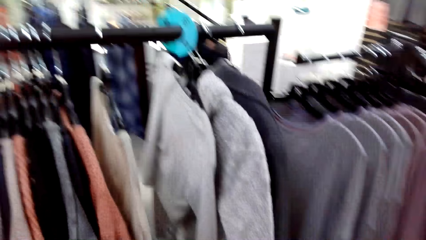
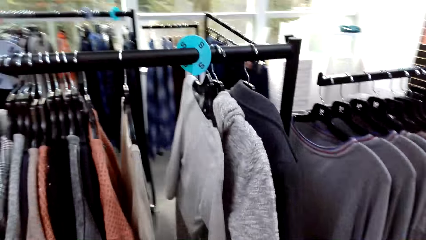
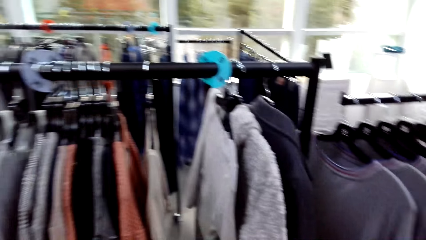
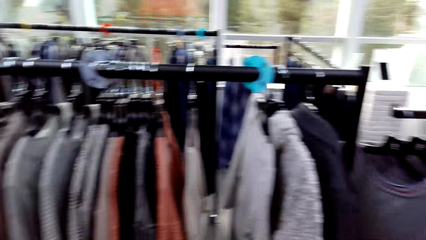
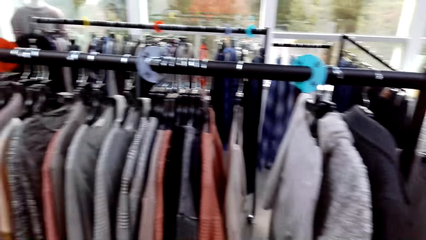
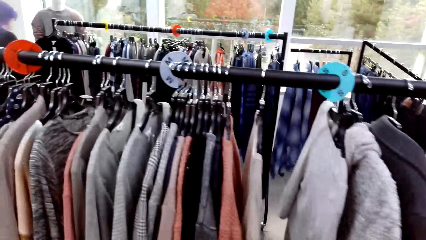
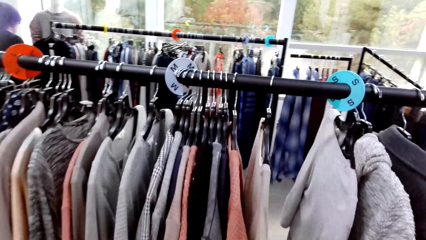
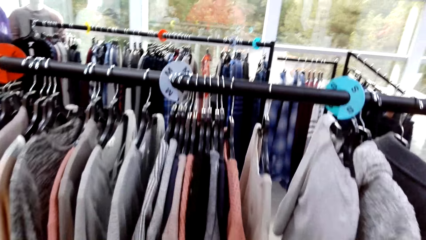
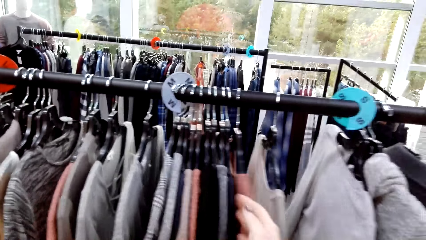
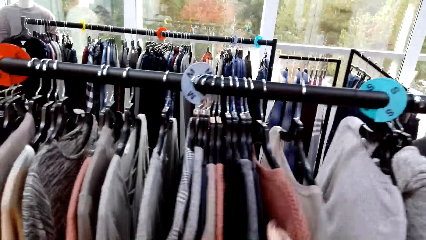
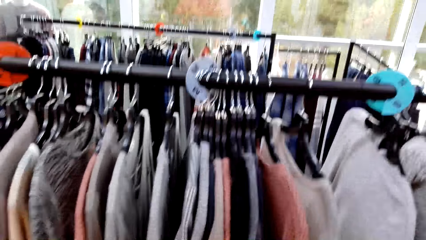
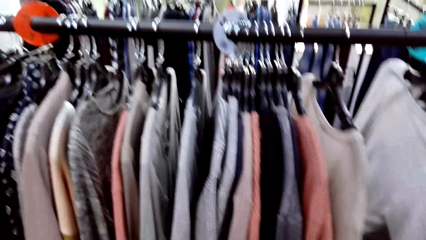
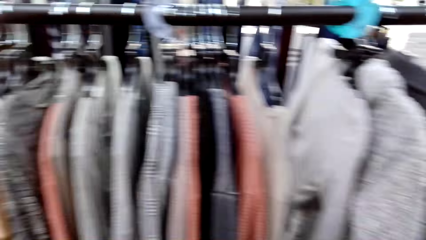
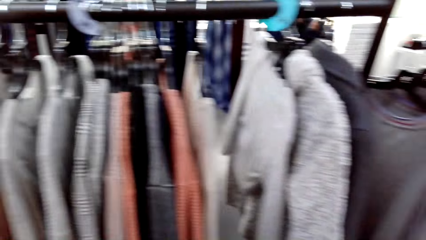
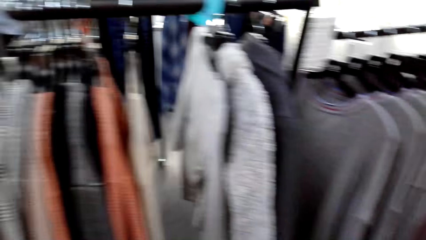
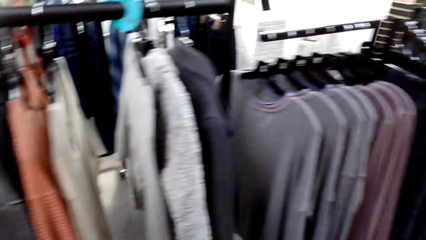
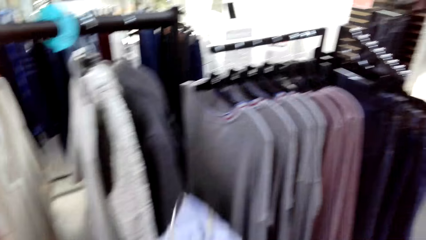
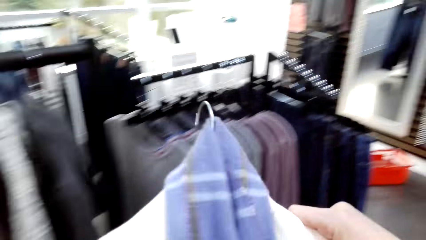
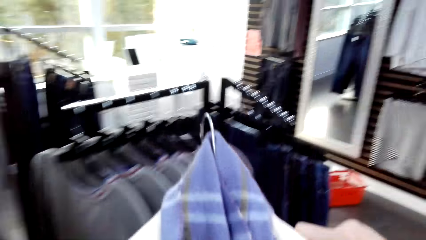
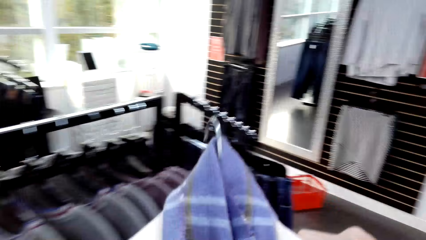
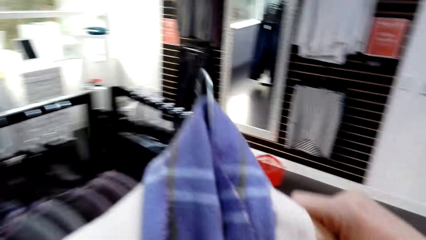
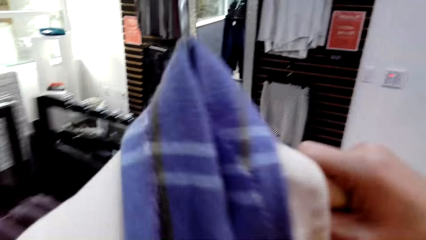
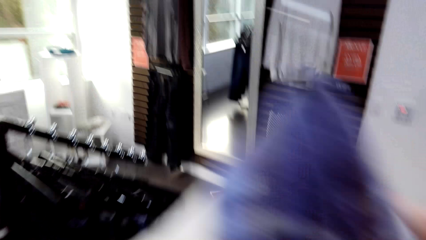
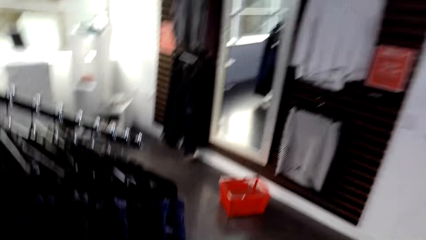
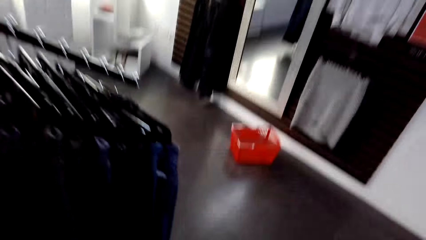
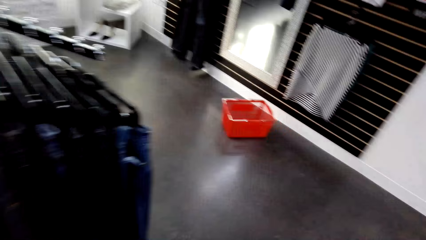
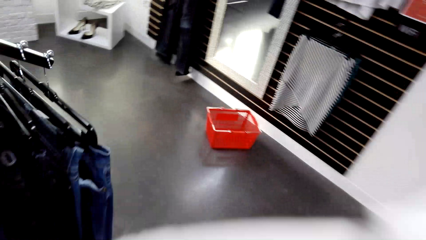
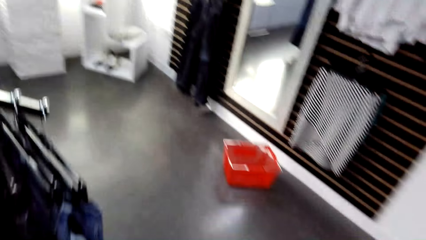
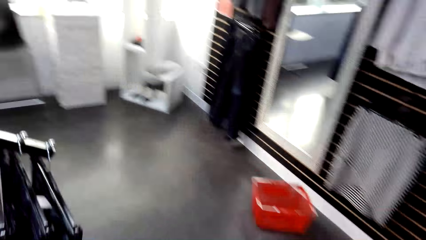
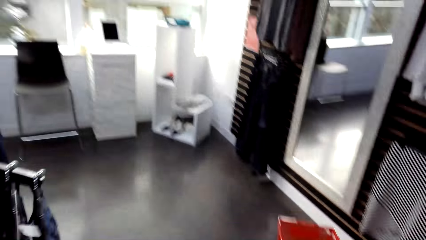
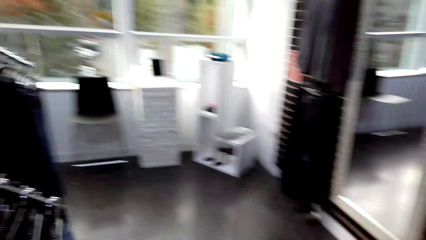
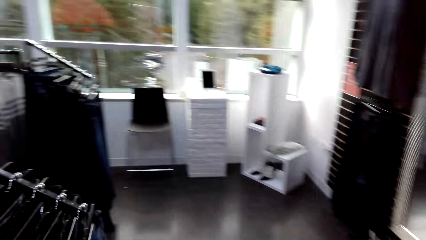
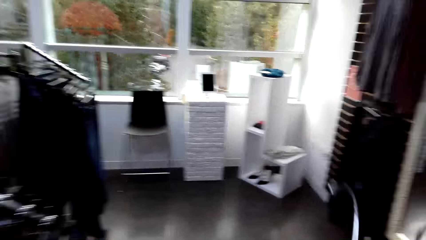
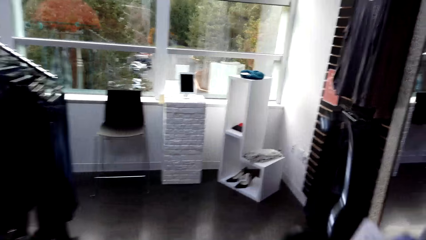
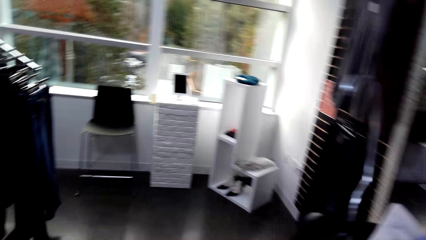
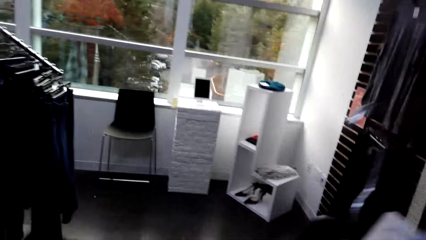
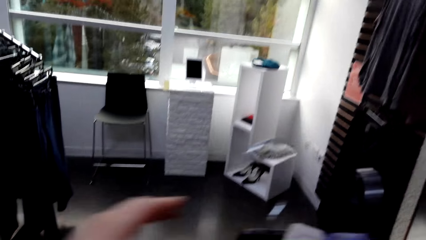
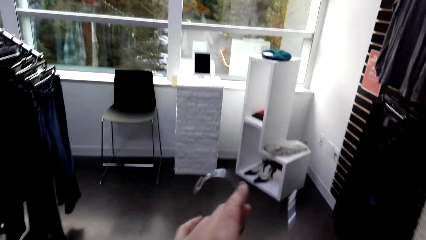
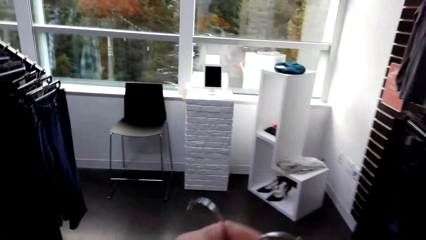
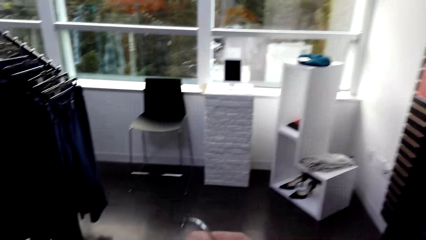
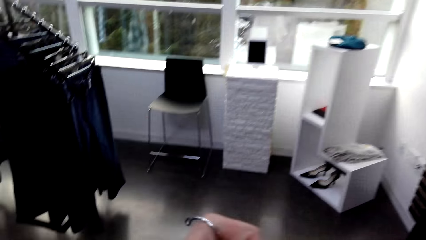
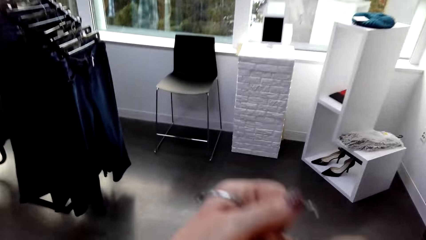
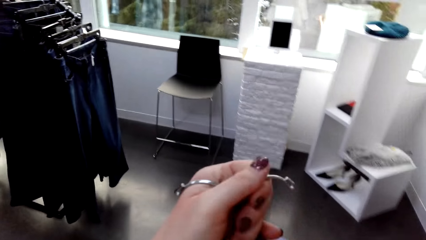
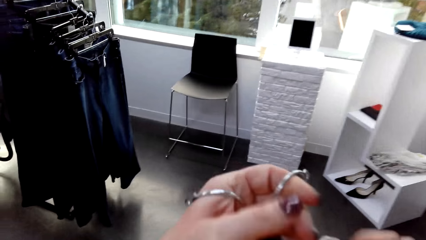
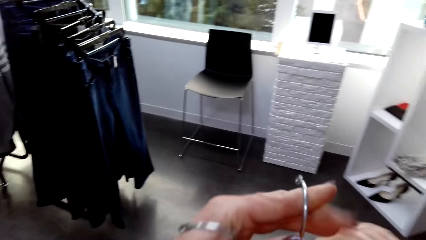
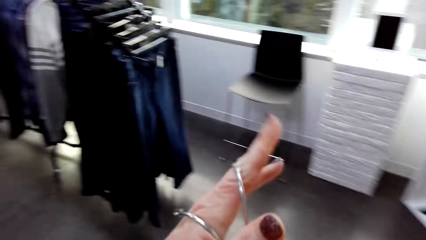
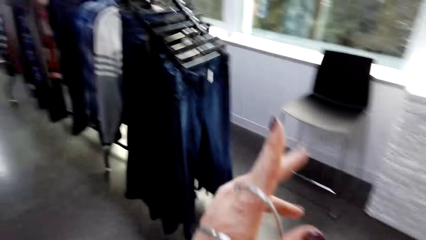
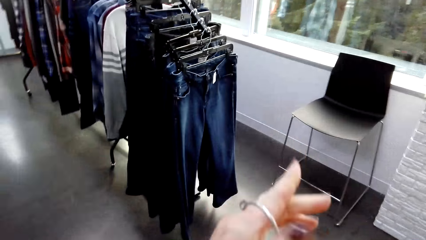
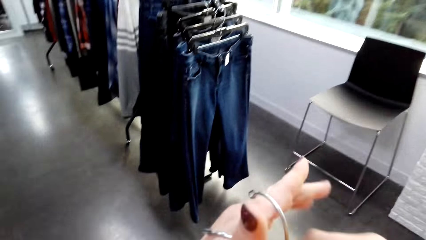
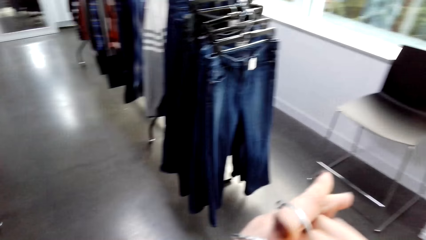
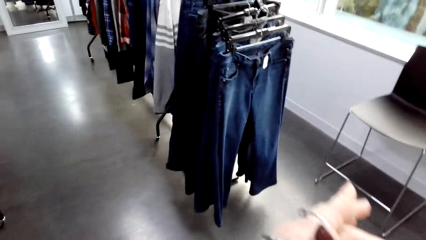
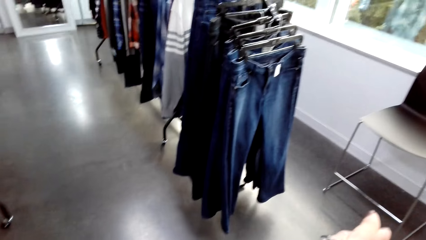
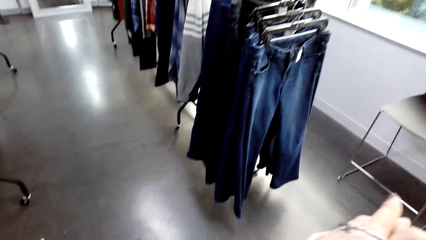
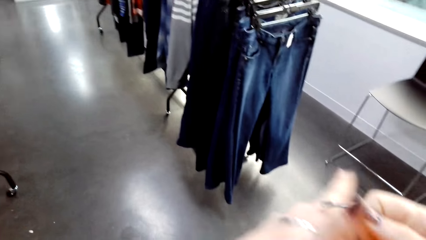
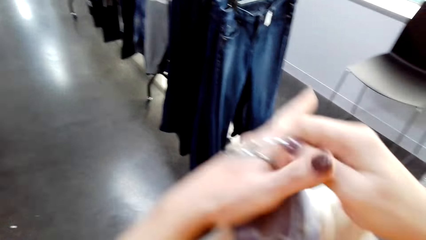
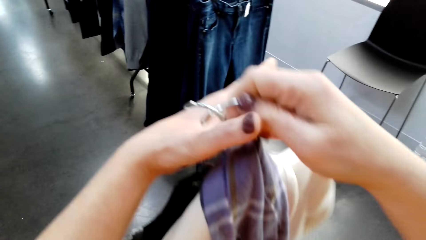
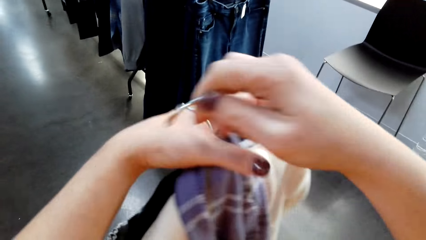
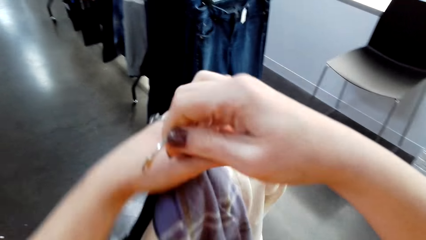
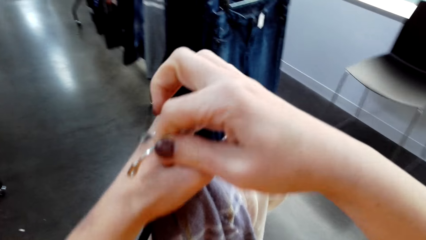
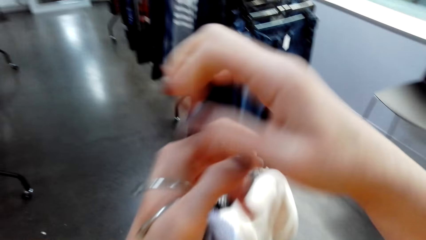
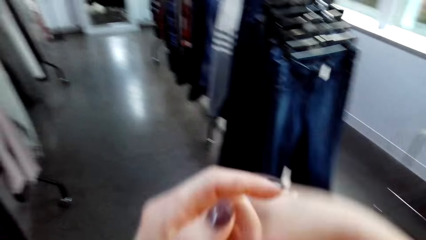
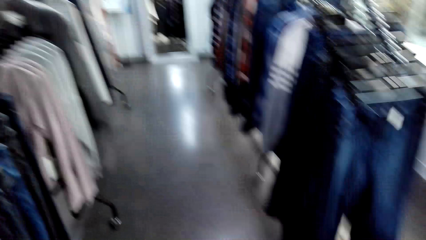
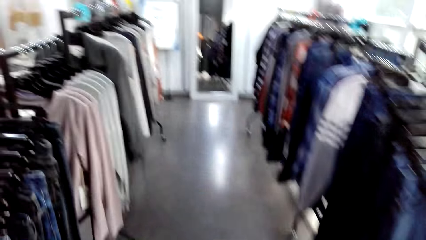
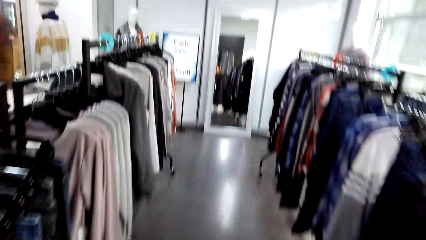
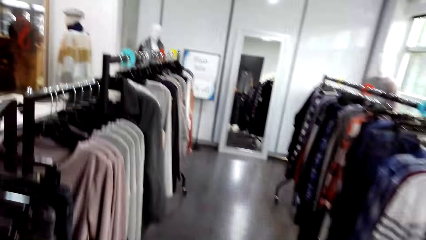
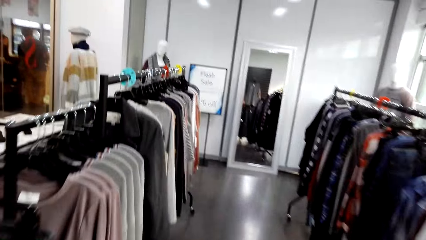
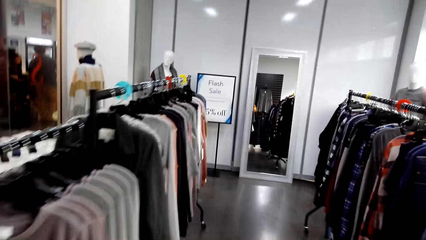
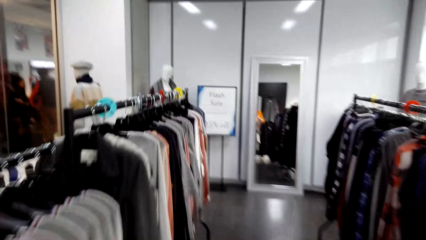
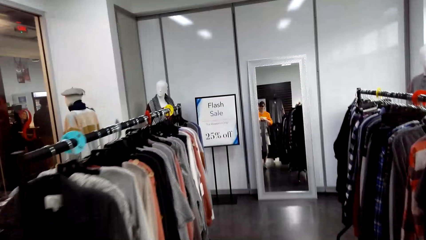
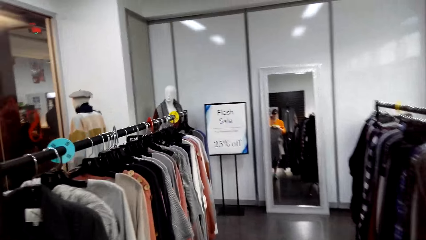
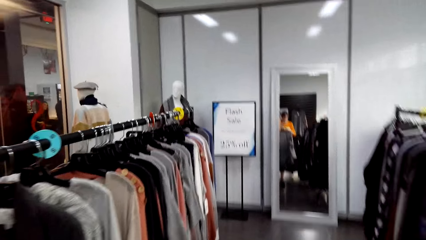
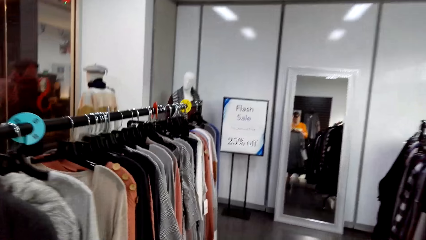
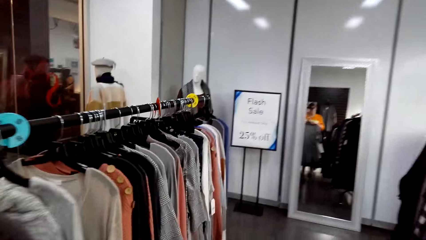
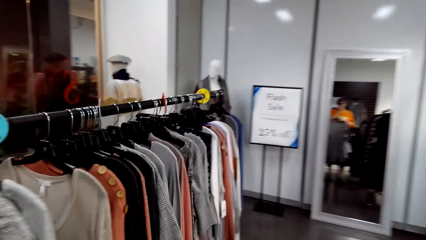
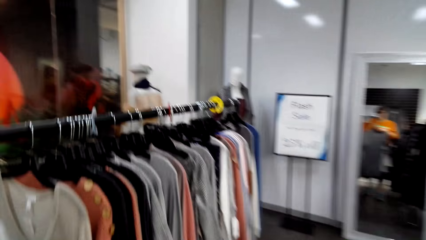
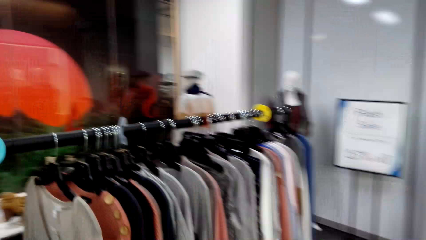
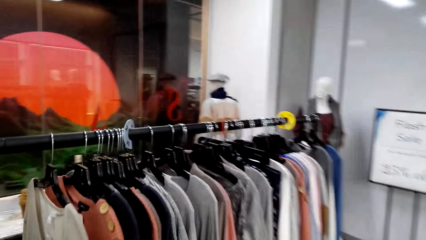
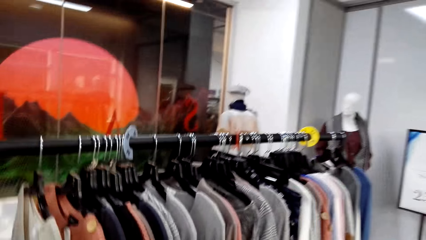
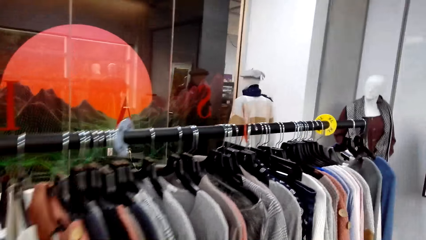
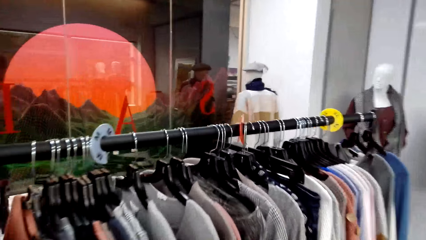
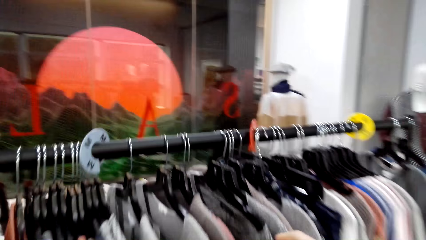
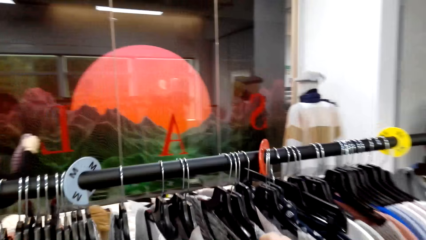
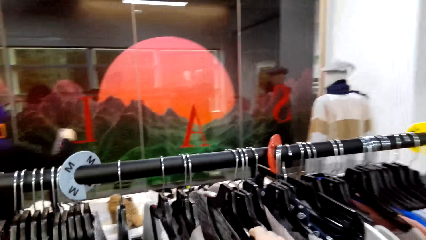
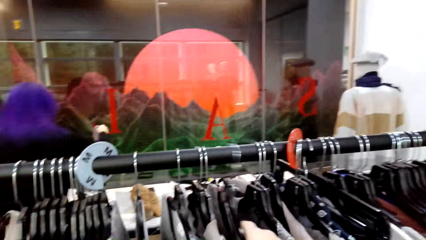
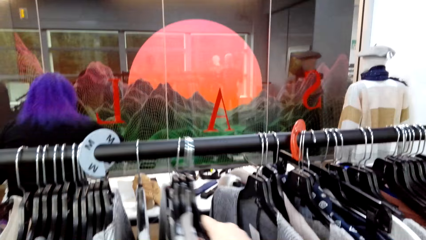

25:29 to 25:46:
The camera wearer moves around. They lift clothes. They move around. They hold the clothes in the hand. They lift the clothes. They arrange the clothes on the hand. They walk around the room.
